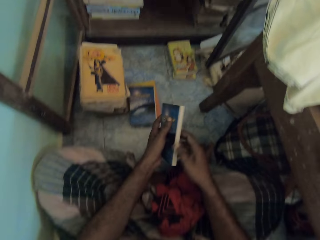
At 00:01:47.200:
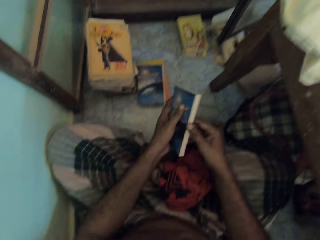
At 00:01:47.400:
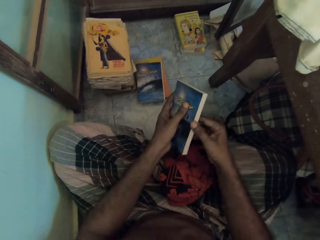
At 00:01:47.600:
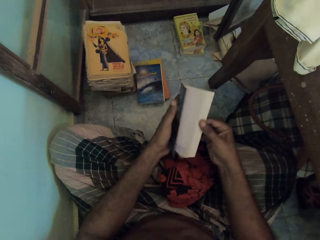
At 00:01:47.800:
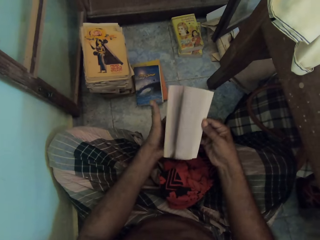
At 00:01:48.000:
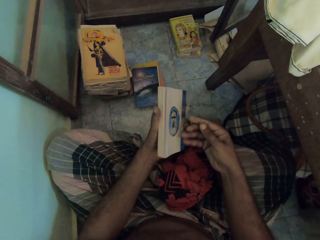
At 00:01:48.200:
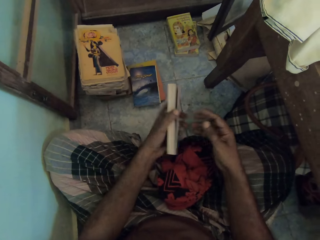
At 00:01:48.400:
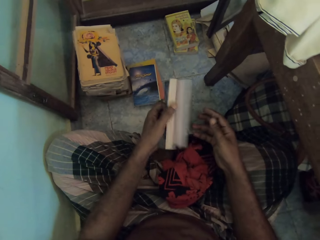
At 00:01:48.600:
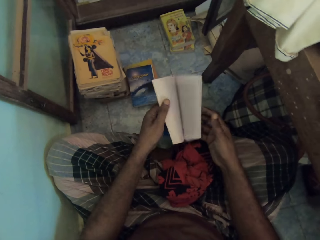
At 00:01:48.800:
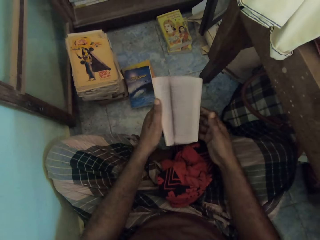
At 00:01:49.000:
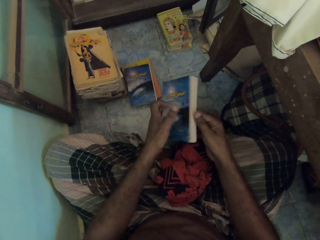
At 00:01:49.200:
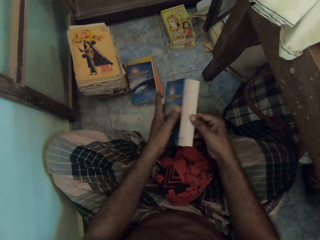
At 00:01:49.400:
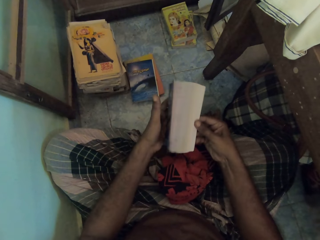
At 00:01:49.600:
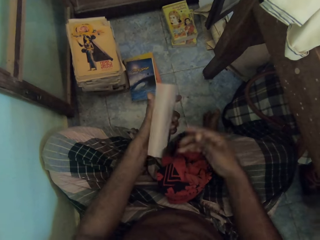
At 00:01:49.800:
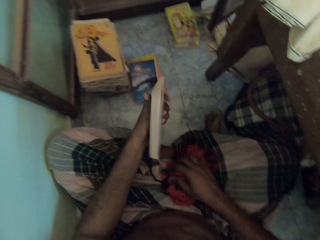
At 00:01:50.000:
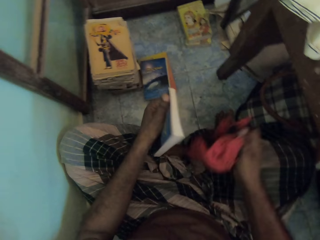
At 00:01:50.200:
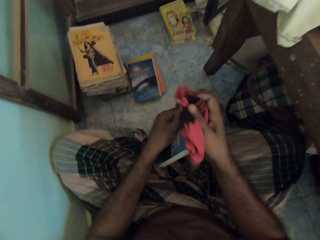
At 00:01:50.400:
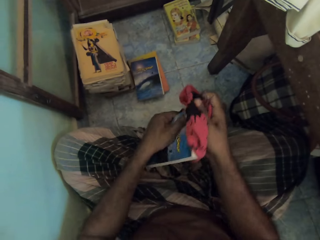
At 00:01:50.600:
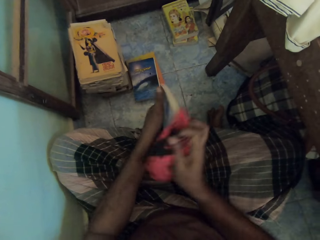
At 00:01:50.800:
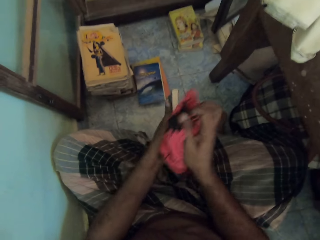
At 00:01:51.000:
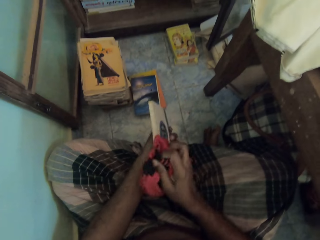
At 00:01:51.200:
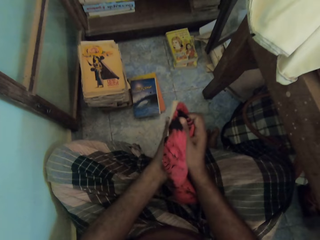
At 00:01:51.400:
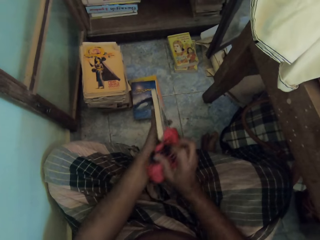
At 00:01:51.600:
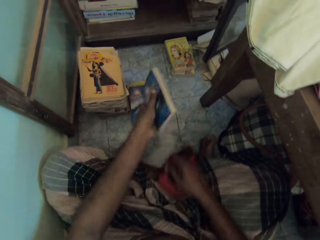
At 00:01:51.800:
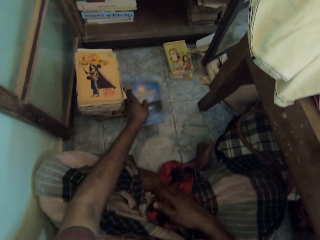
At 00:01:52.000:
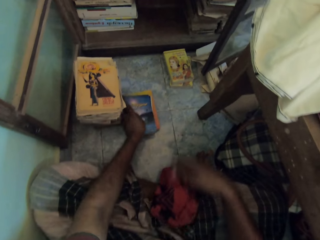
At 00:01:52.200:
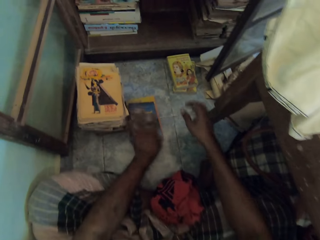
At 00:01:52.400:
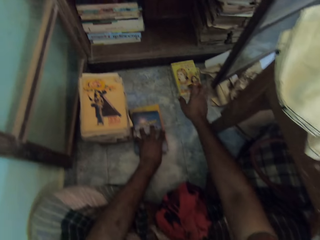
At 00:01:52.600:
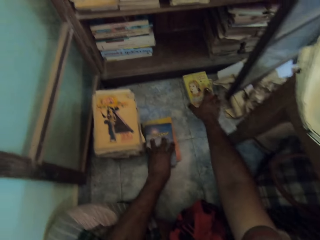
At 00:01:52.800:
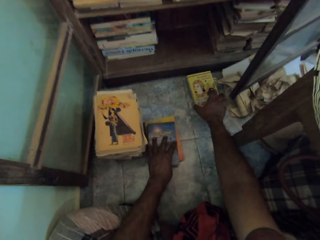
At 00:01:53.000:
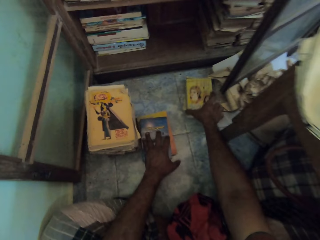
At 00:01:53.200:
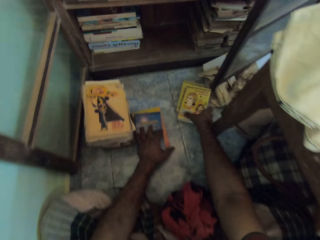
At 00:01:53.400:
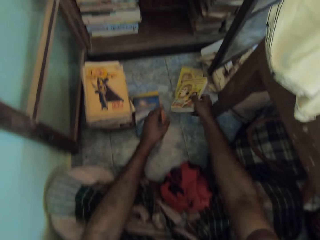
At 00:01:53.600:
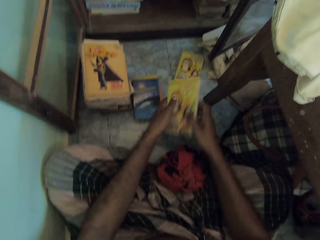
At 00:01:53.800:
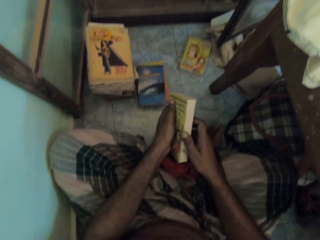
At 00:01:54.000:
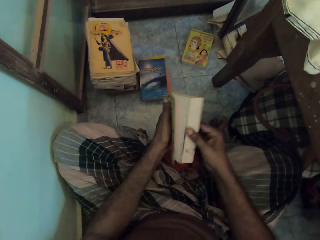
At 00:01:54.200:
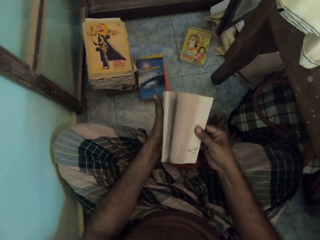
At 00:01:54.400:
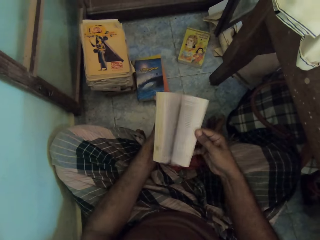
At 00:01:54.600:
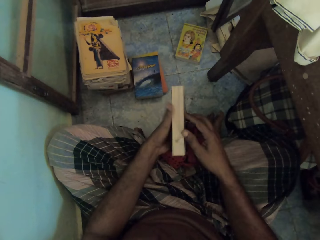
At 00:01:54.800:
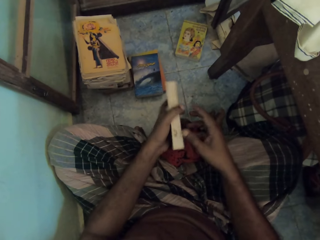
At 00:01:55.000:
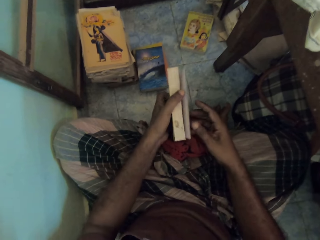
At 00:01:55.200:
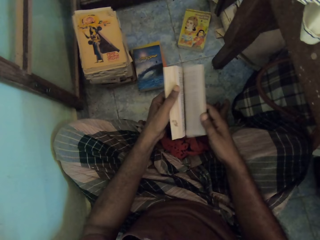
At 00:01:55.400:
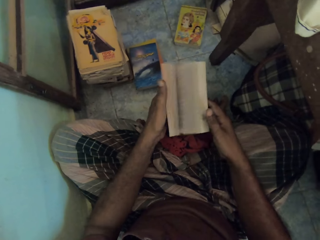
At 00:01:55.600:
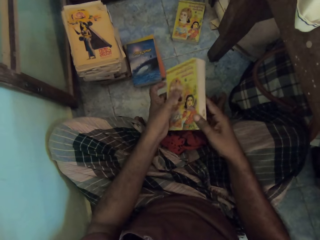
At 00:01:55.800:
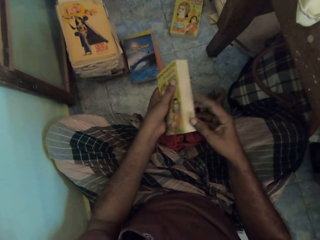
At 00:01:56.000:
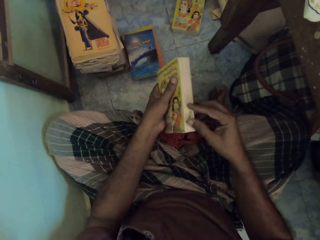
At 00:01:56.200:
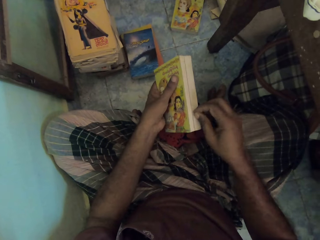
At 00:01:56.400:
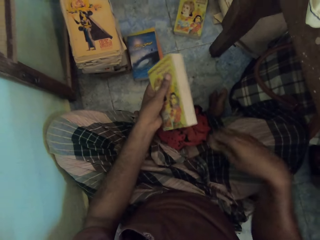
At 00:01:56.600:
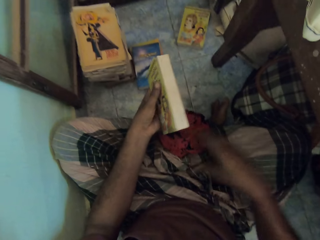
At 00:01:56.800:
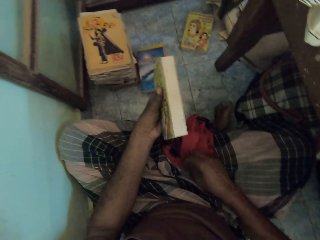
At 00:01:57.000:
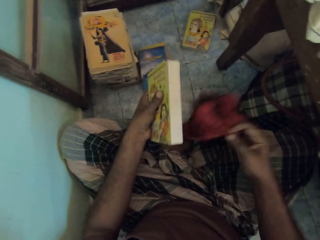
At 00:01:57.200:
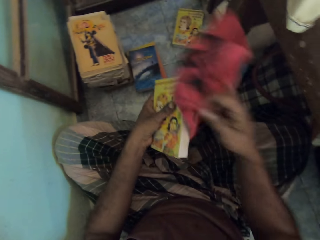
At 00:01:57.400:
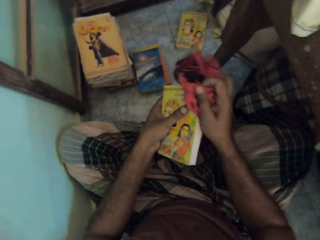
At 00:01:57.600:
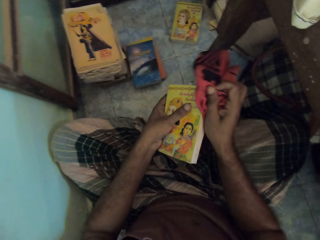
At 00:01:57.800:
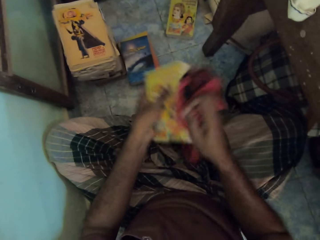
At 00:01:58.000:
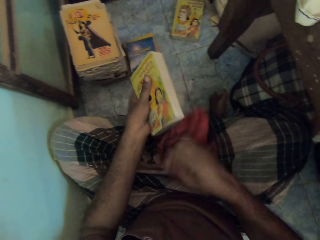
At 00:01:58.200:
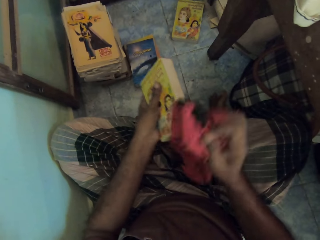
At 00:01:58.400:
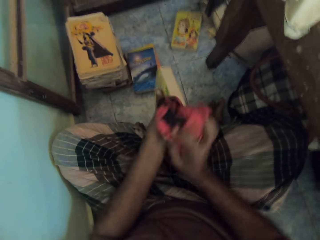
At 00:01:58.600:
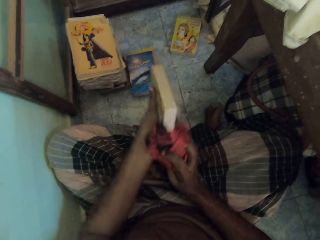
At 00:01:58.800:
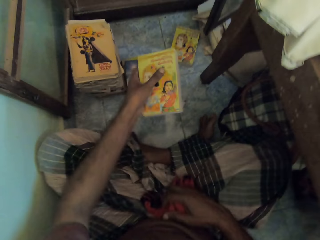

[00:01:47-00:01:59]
The camera wearer passes the book in his right hand to his left hand. He opens the book in his left hand with his right hand. He flips the book with his hand. He opens the book with his left hand. He opens the book in his left hand with his right hand. He picks the rag from his right lap with his right hand. He cleans the book in his left hand with the rag in his right hand. He drops the rag on his right lap with his right hand. He places the book on the books on the floor with his left hand. He adjusts the books on the floor with his left hand. He picks a book from the book on the floor with his right hand. He passes the book in his right hand to his left hand. He opens the books in his left hand with his right hand. He flips the book with his hand. He opens the book with his left hand. He holds the book with his hands. He removes dirt from the book in his left hand with his right hand. He throws the dirt on the floor with his right hand. He picks the rag from his right lap with his right hand. He cleans the book in his left hand with the rag in his right hand.

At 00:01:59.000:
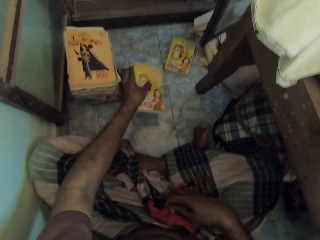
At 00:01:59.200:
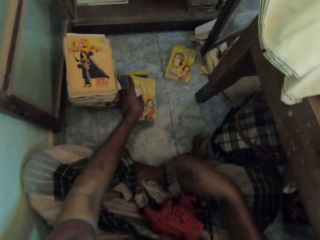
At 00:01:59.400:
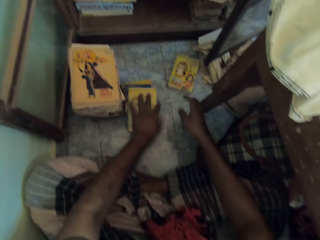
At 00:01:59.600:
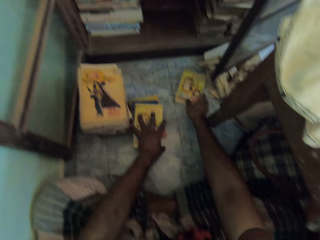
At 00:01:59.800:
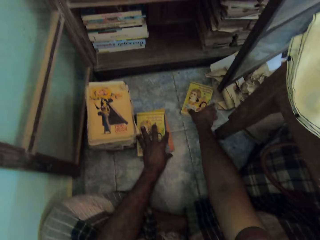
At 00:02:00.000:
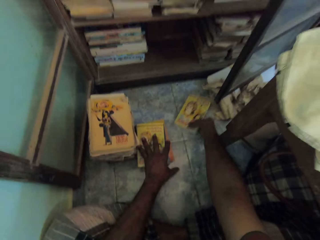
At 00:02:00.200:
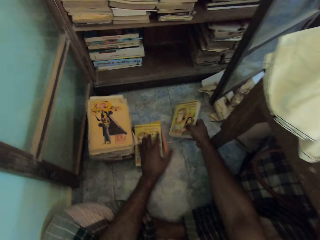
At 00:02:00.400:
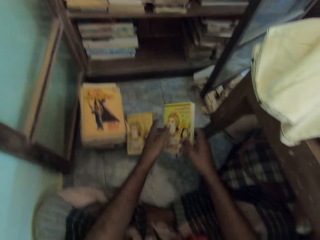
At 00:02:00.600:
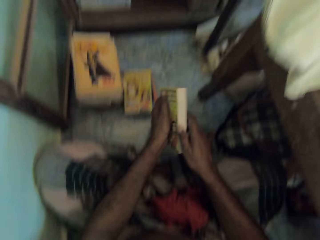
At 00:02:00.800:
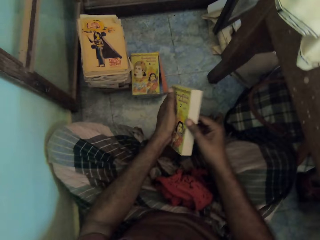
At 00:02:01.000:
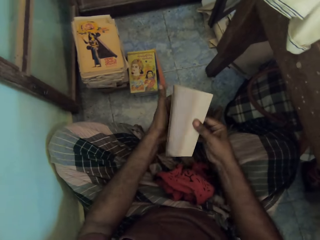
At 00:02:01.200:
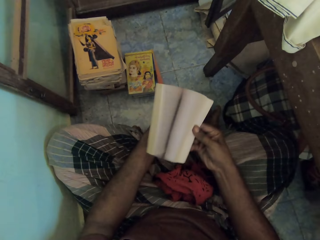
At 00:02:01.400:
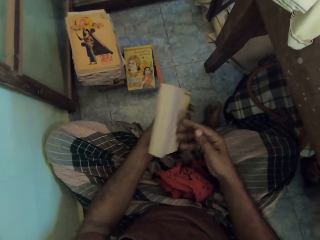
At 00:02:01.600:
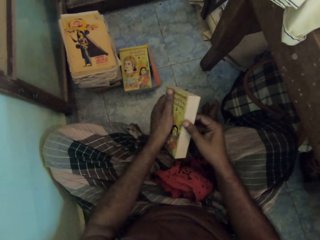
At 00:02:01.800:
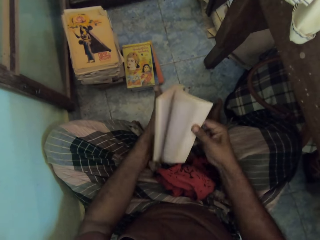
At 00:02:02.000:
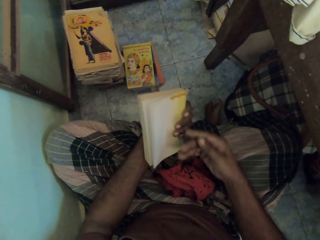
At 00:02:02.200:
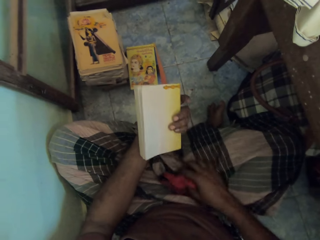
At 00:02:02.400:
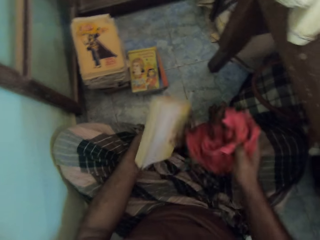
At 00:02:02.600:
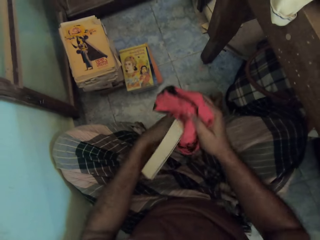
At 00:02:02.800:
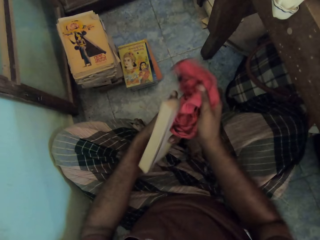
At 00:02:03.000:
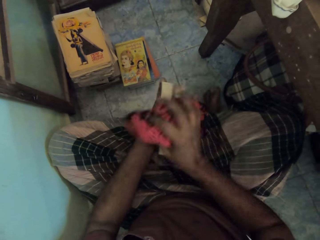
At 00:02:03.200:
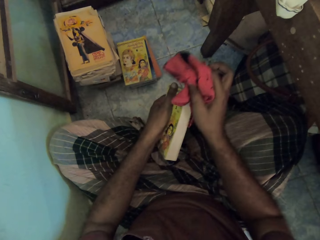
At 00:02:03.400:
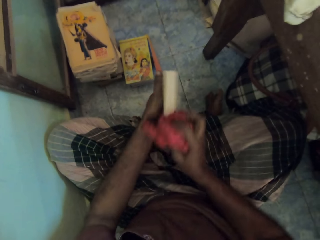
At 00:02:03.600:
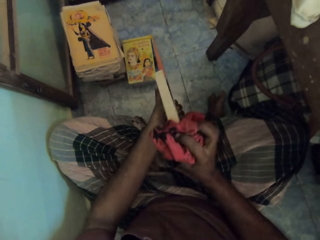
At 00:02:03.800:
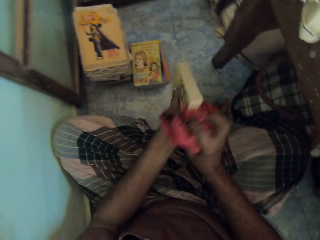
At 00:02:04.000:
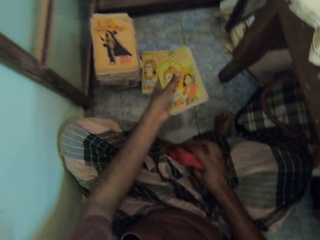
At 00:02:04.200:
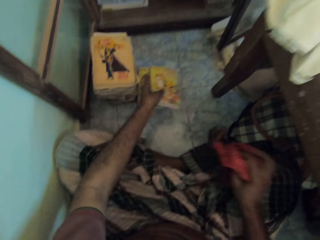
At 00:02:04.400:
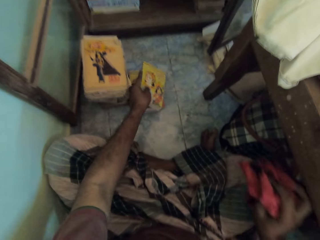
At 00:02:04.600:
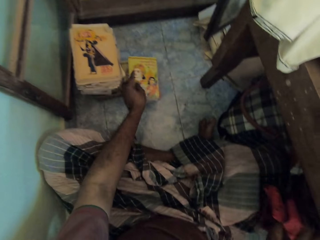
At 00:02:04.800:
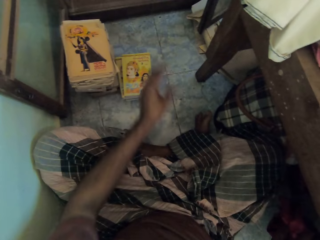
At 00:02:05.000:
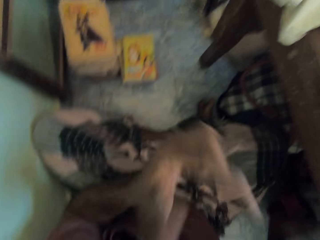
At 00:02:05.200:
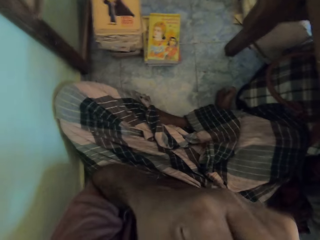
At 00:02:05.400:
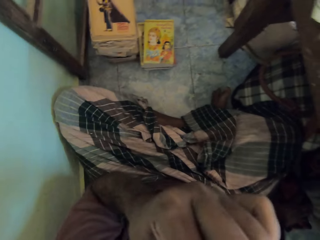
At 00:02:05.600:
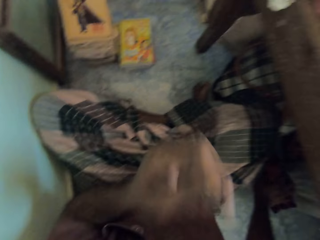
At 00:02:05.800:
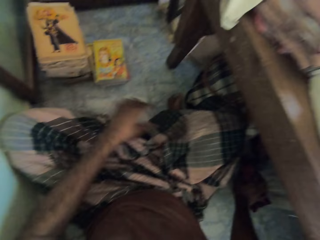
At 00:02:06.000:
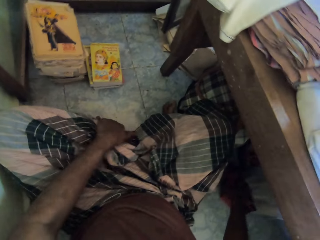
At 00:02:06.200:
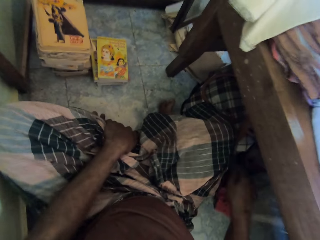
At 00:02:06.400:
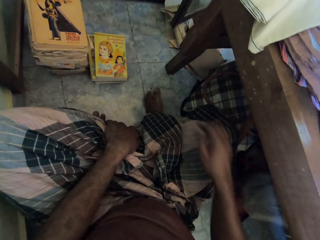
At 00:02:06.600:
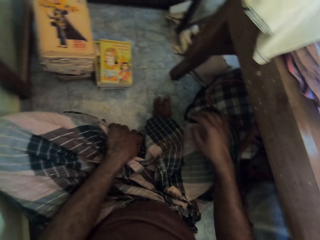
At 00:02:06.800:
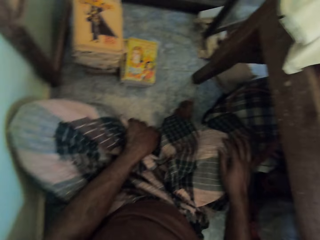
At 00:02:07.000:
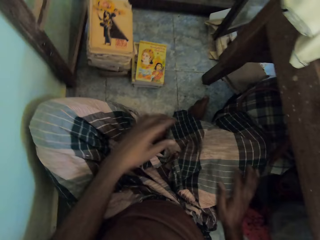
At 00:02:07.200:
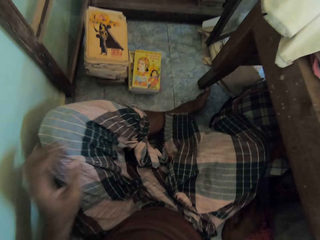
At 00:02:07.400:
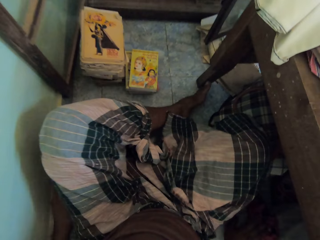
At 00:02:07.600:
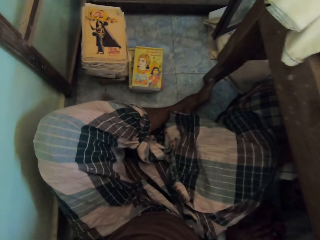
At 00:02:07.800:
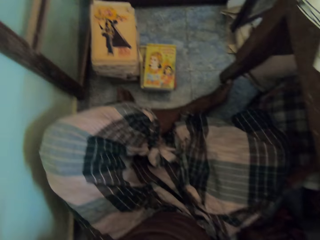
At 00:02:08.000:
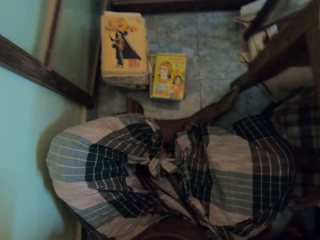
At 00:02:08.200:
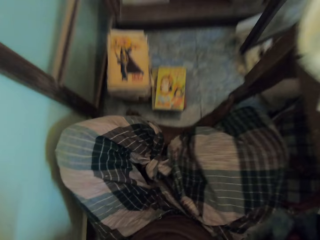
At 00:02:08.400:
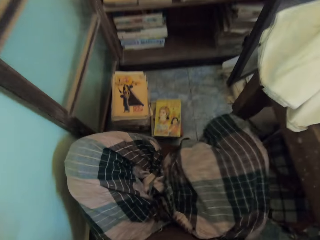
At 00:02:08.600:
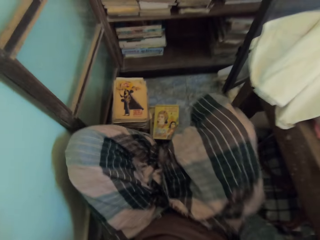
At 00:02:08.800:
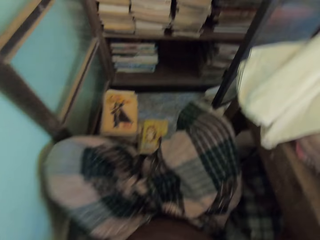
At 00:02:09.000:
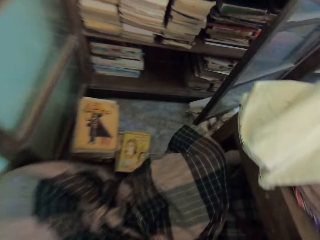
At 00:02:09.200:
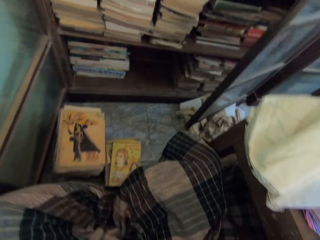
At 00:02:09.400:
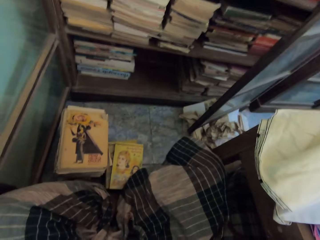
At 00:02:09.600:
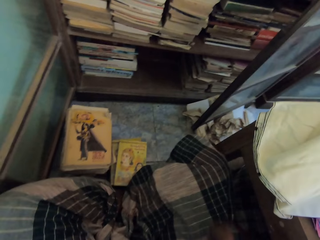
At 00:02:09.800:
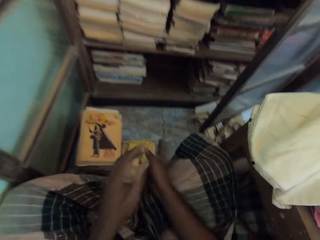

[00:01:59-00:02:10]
The camera wearer drops the rag on his right lap with his right hand. He places the book on the books on the floor with his left hand. He adjusts the book on the floor with his left hand. He picks the book from the floor with his right hand. He passes the book in his right hand to his left hand. He opens the book in his left hand with his right hand. He flips the book with his hand. He picks the rag from his right lap with his right hand. He cleans the book in his left hand with the rag in his right hand. He places the book on the books on the floor with his left hand. He touches his face with his left hand. He lifts up a leg.
